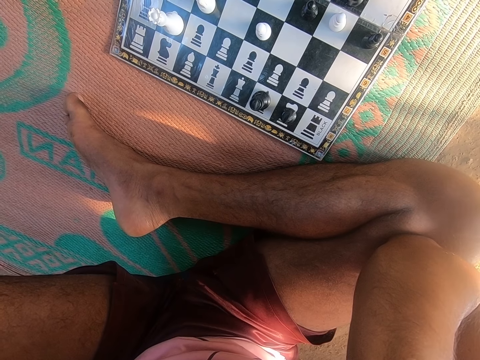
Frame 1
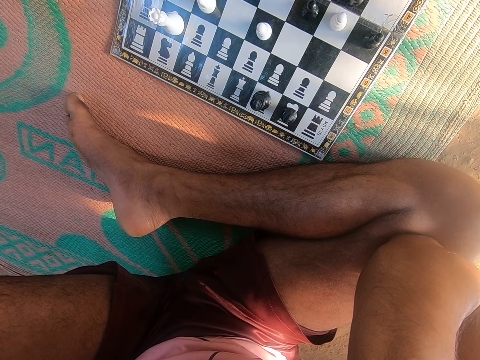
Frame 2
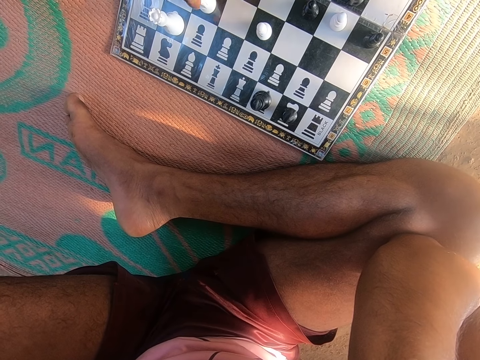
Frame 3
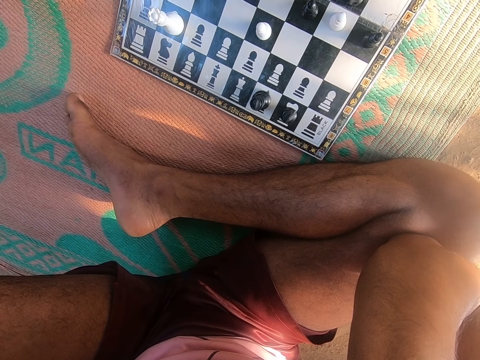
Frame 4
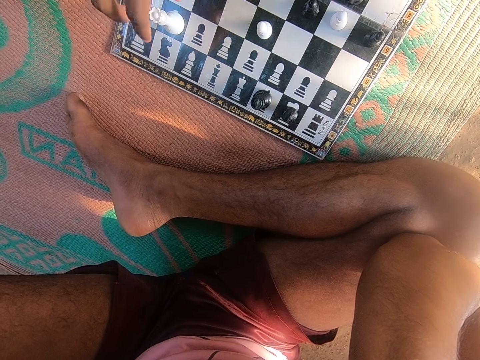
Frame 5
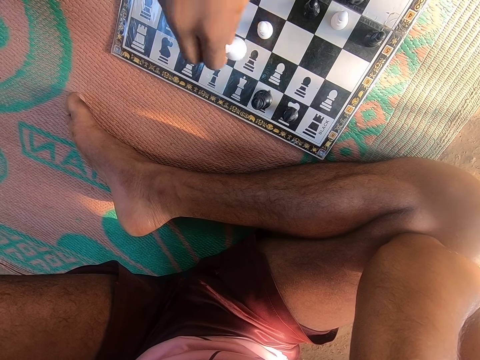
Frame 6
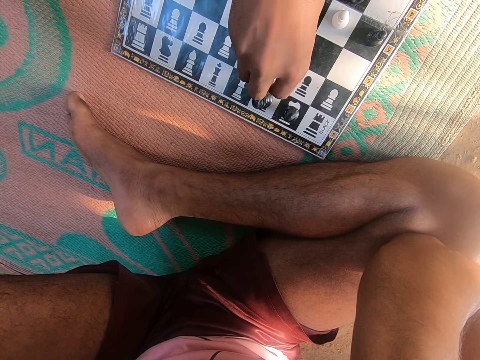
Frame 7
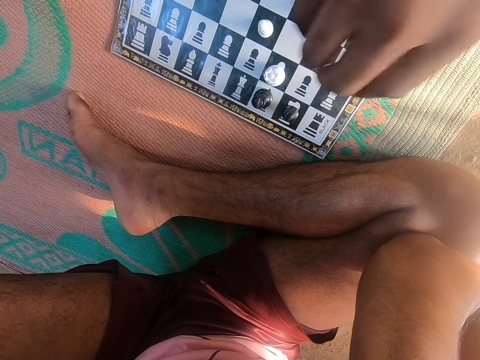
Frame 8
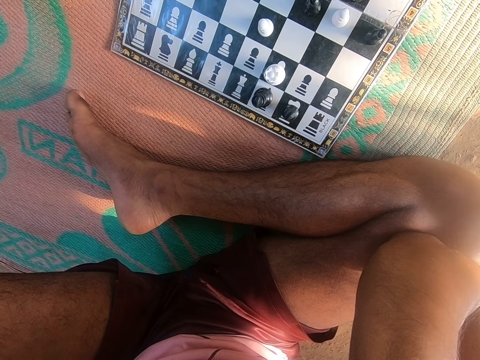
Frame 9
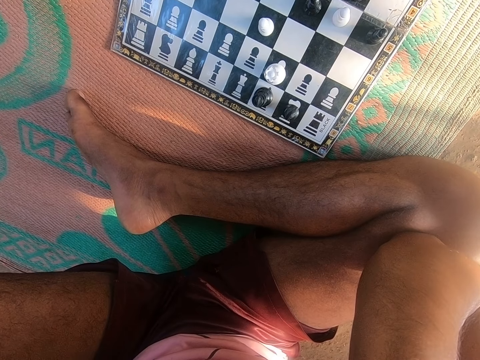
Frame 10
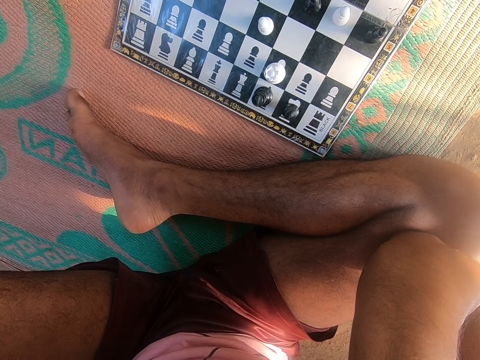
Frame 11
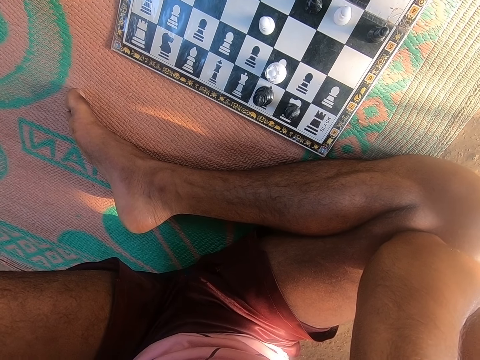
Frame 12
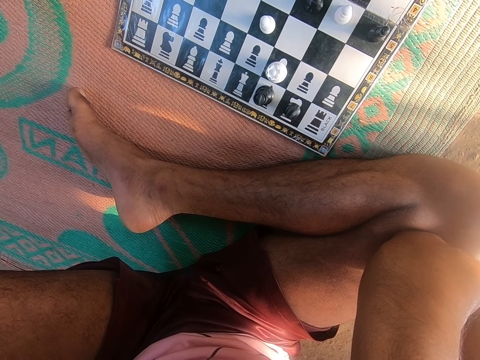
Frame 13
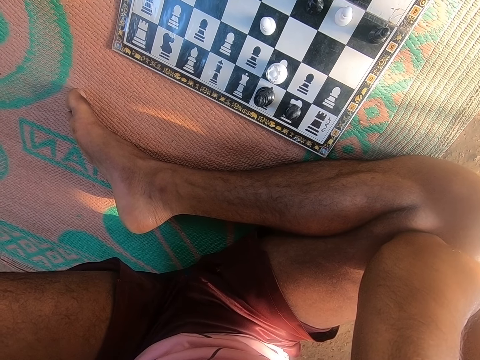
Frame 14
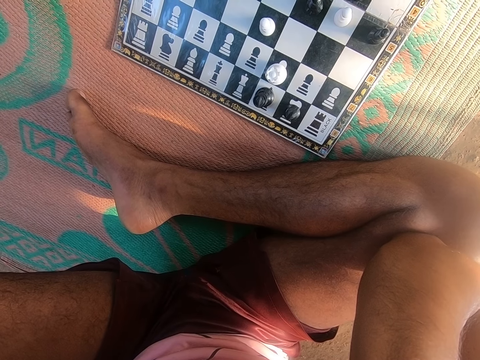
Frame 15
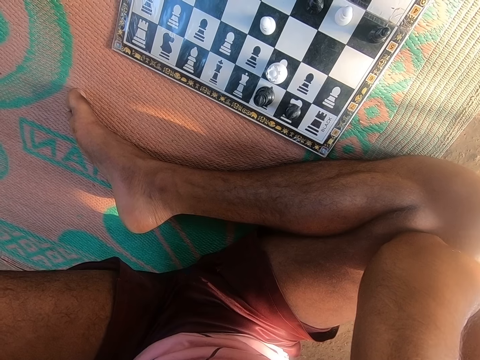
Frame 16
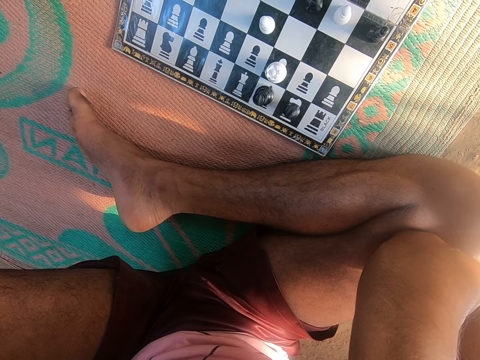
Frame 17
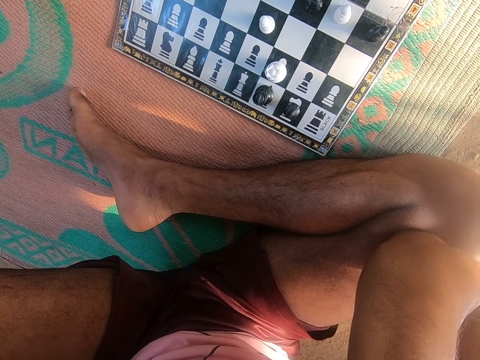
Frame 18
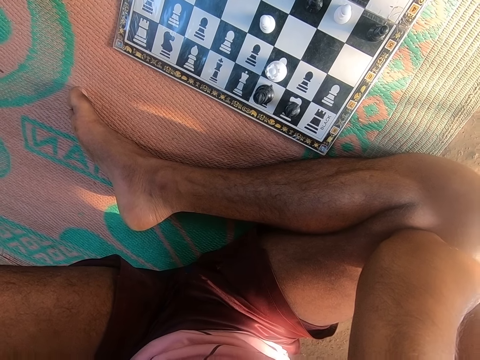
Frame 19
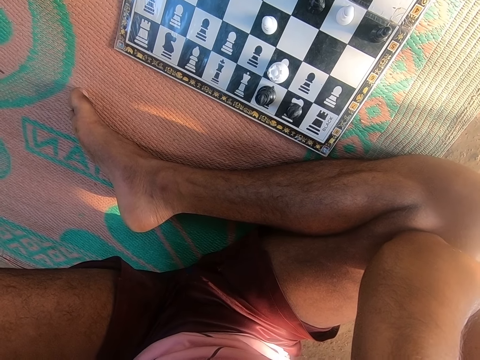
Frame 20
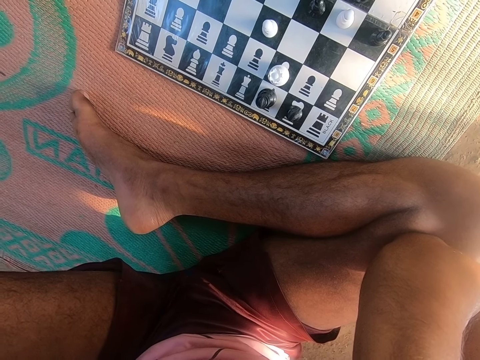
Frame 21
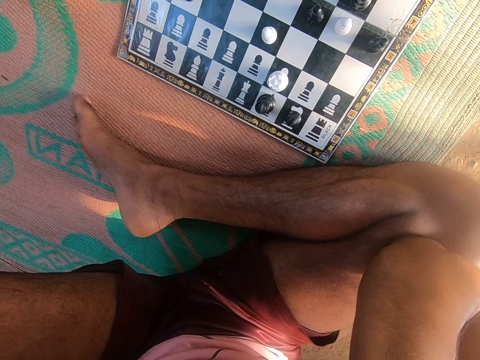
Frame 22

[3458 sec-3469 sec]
A man plays the chess game. The camera wearer looks at the chess game on the floor.
